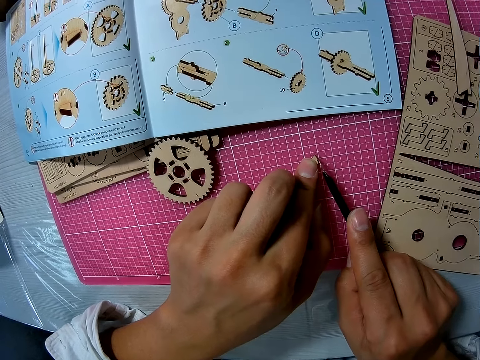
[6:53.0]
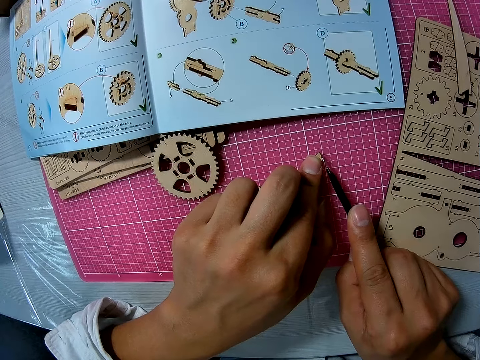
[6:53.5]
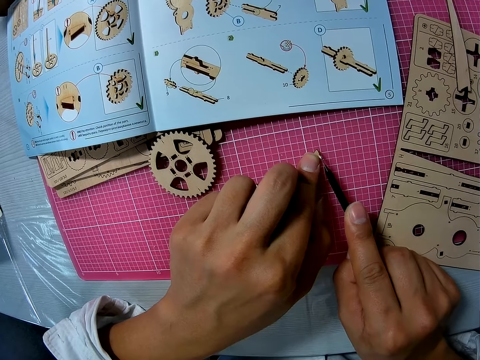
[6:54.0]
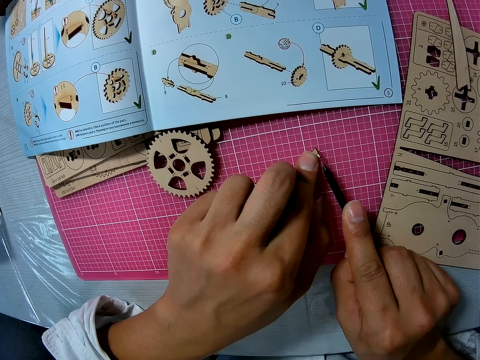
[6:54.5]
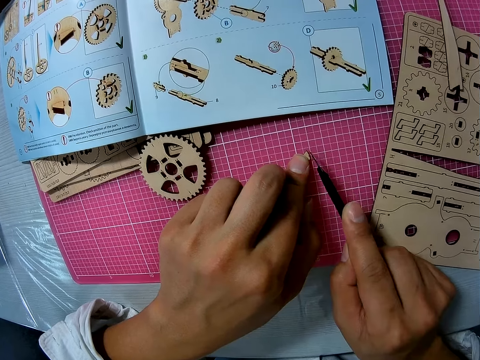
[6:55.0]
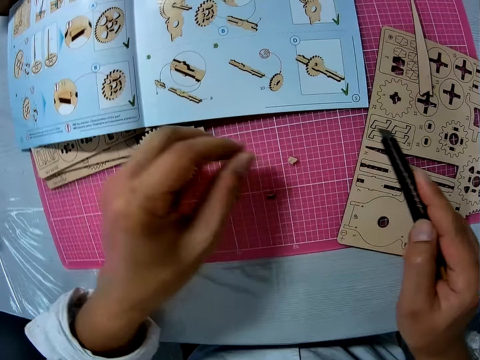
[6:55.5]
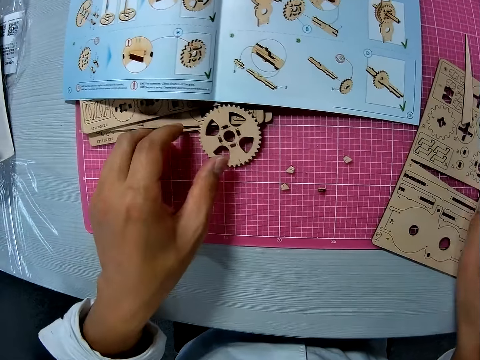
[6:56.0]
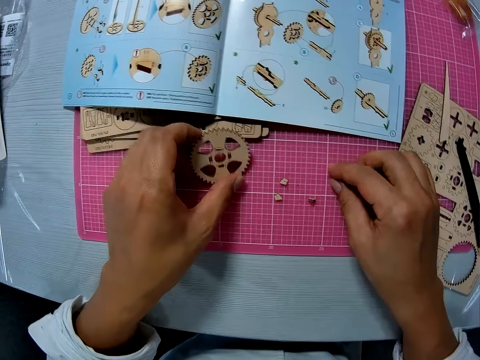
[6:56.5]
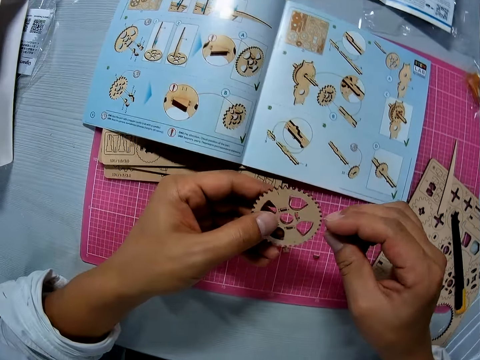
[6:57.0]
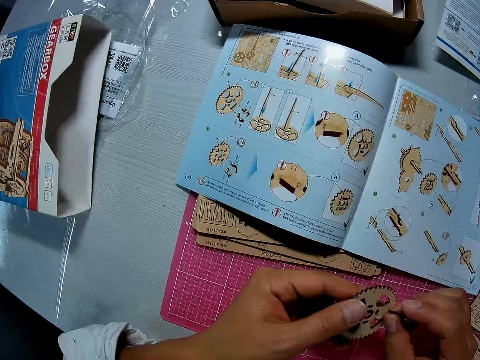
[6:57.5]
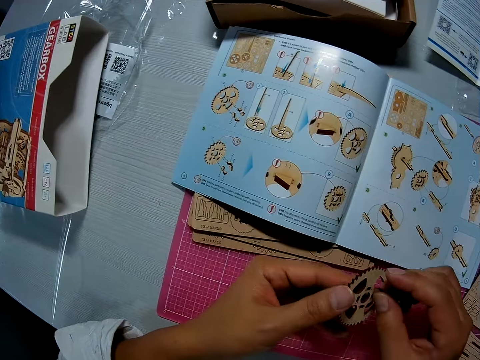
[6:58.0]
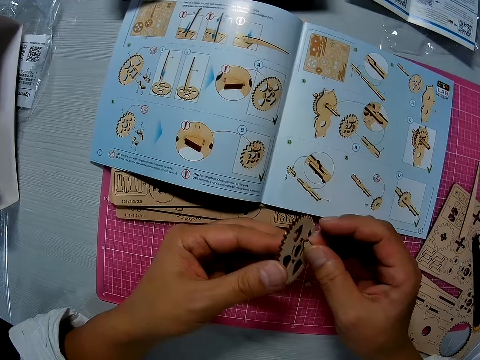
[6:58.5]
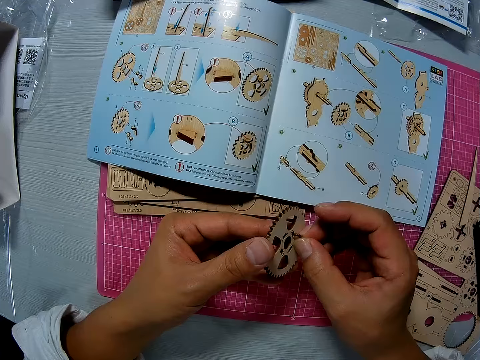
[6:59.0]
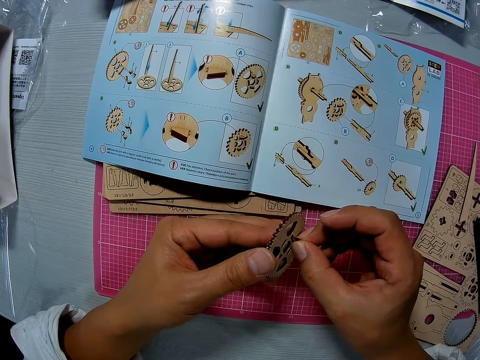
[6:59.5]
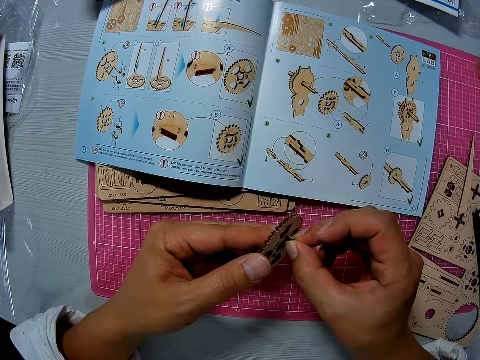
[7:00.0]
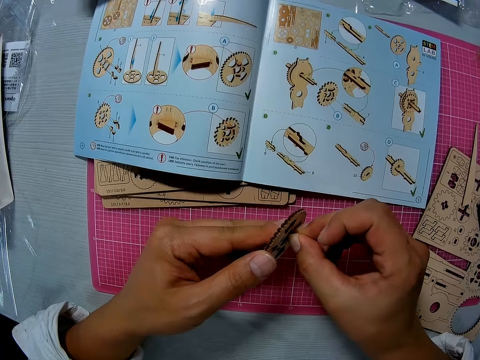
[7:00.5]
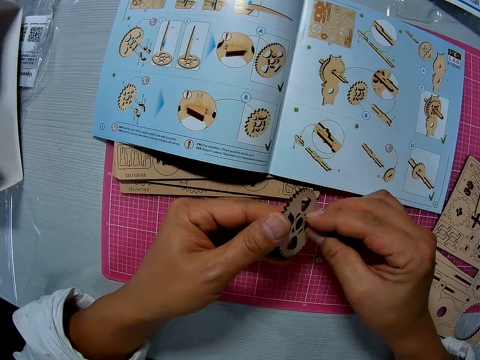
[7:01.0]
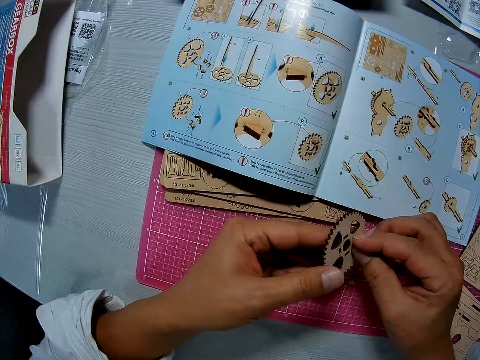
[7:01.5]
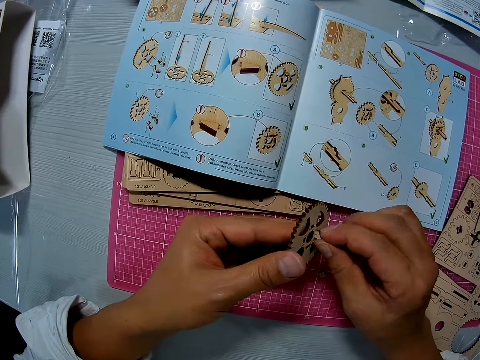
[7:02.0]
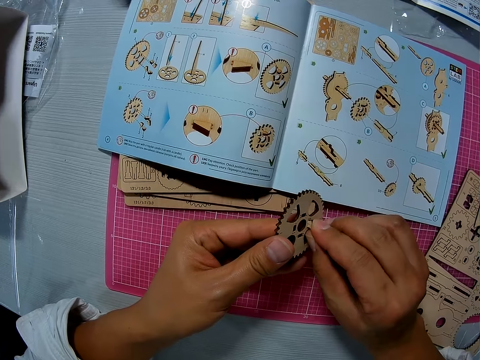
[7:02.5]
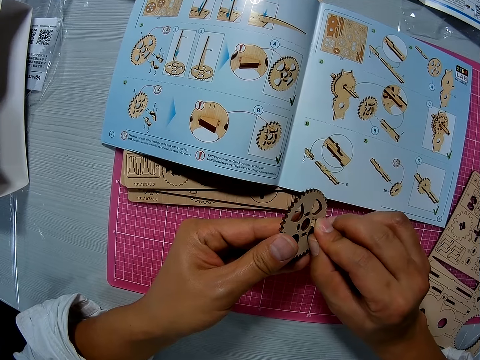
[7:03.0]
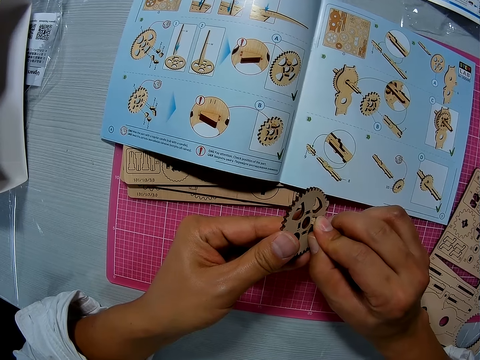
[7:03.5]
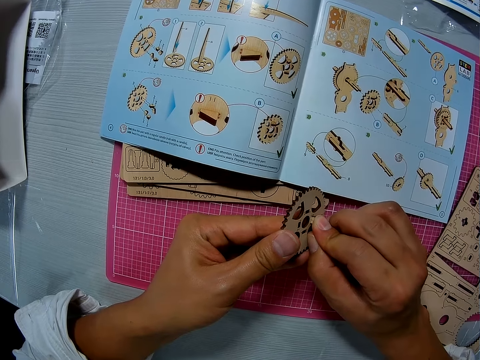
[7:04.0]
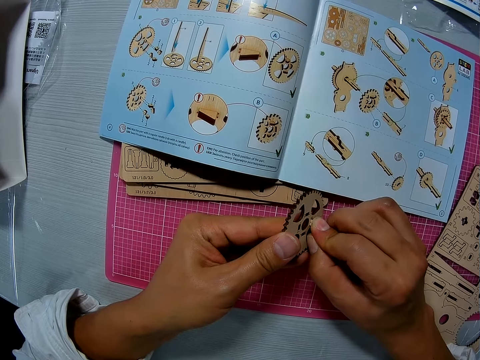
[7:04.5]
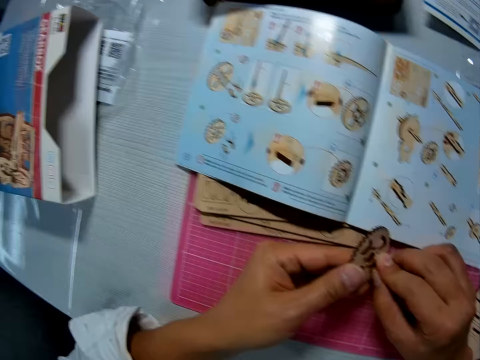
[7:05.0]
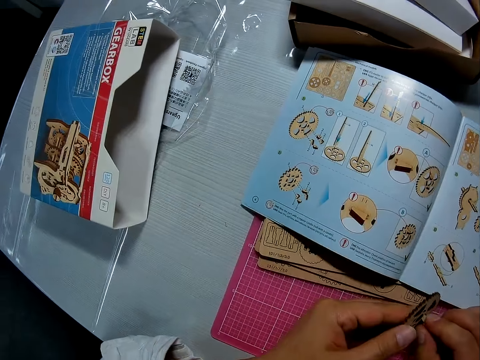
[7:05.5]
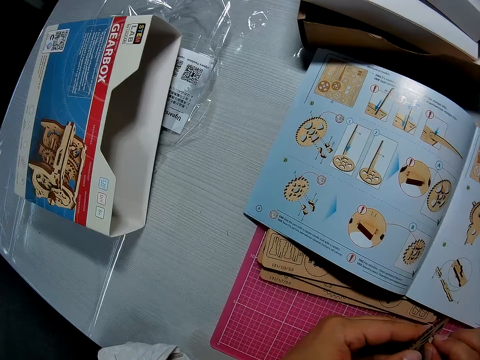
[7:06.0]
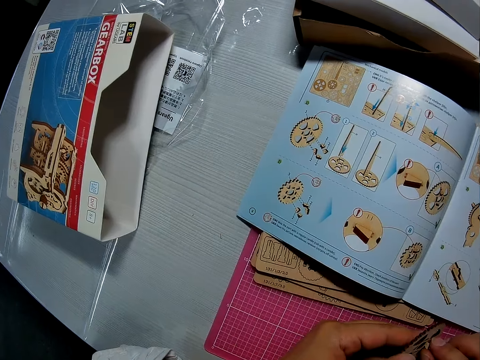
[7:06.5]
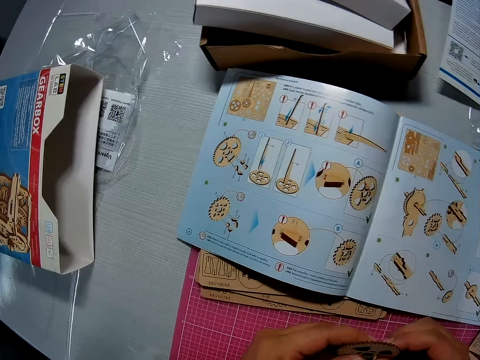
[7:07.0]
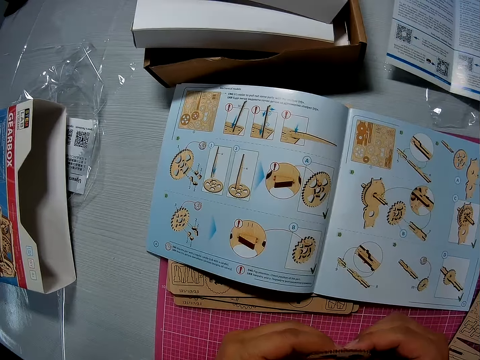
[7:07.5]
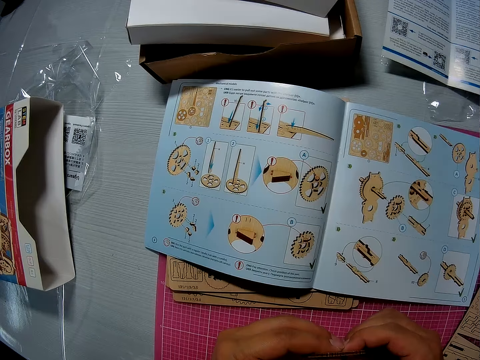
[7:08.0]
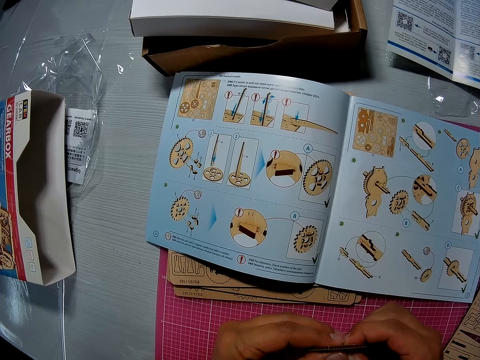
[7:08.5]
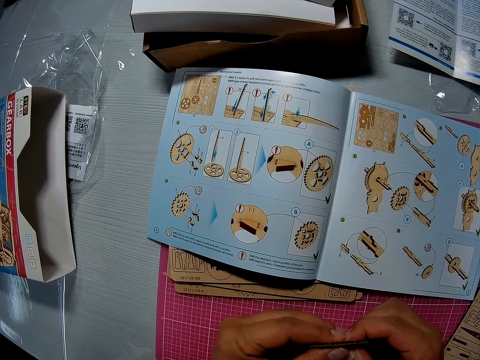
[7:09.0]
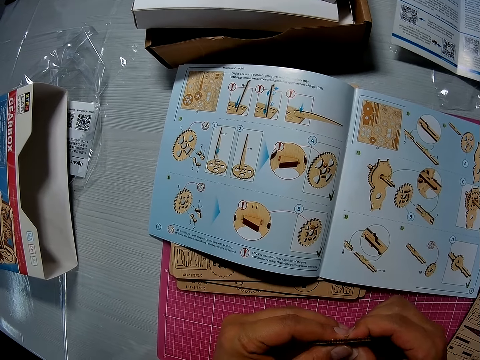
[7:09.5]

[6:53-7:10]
The camera wearer shapes the wooden piece. He lifts his hands. He puts down the utility knife. He holds the wood gear model. He picks up the wooden piece. He fits the wooden piece on the wood gear model. He looks at the book. He presses the wooden piece against the wood gear model.

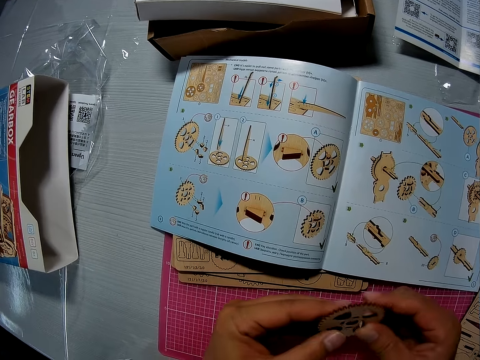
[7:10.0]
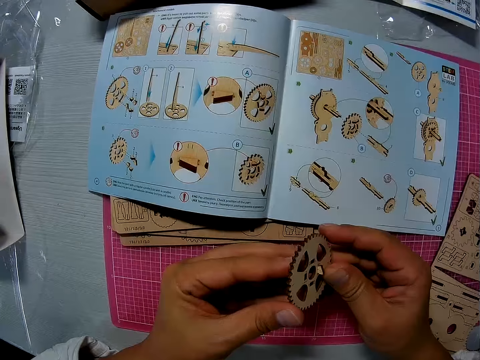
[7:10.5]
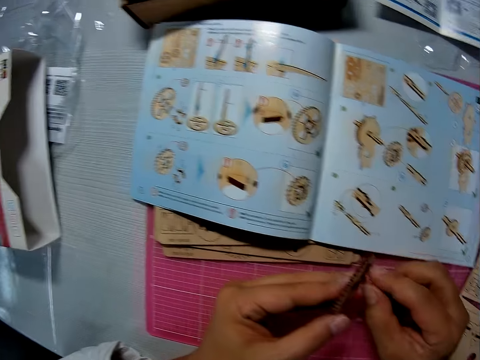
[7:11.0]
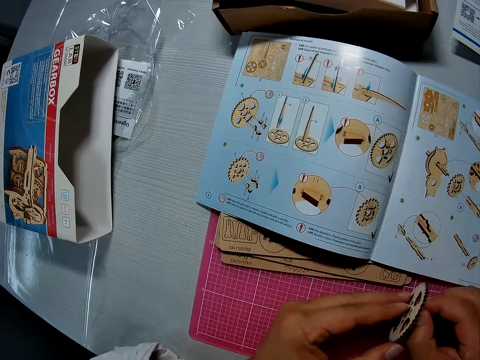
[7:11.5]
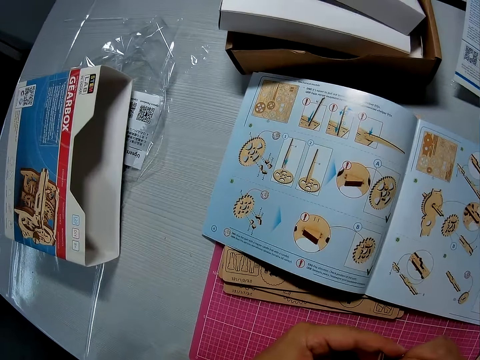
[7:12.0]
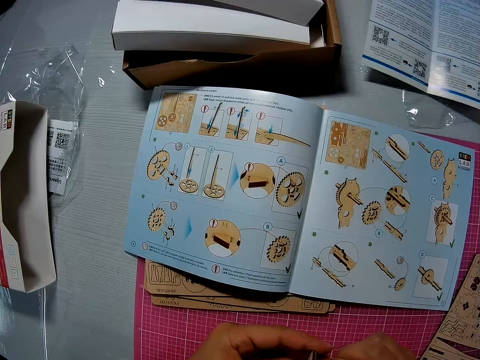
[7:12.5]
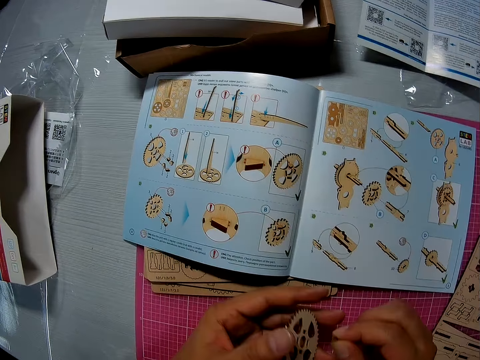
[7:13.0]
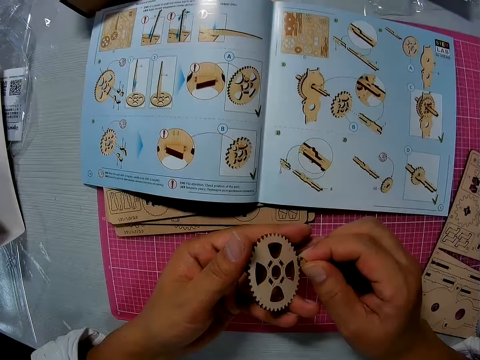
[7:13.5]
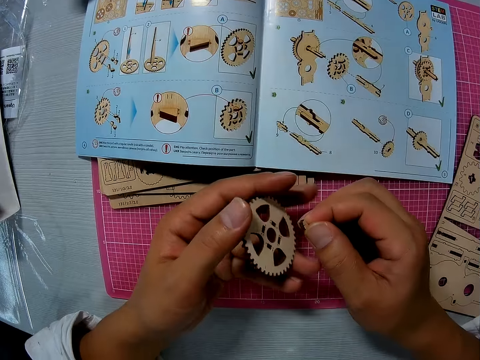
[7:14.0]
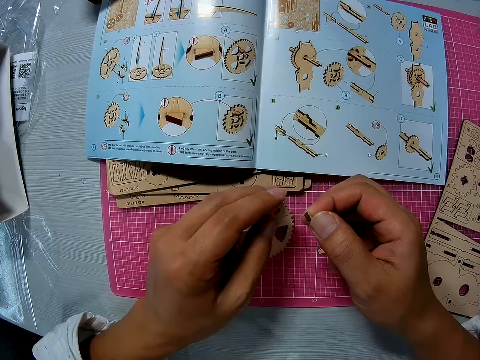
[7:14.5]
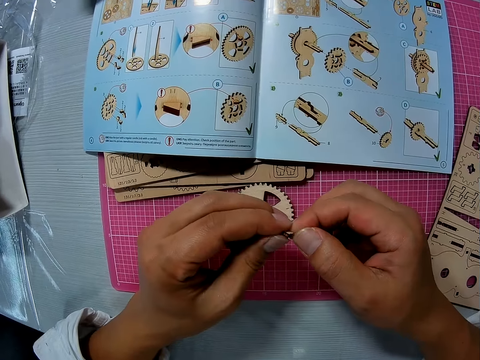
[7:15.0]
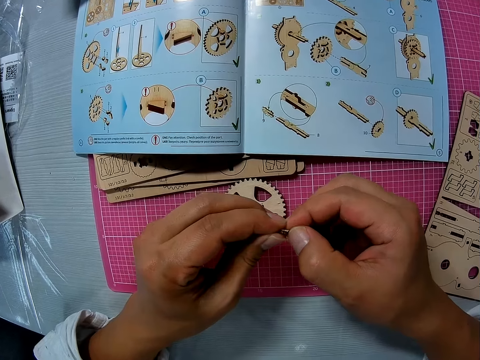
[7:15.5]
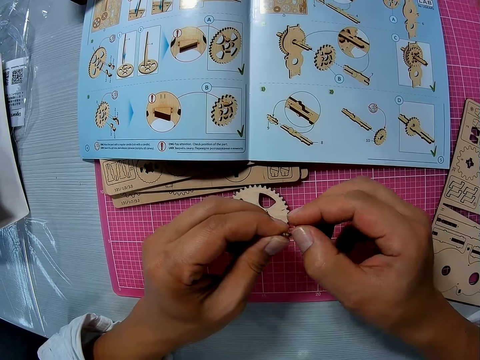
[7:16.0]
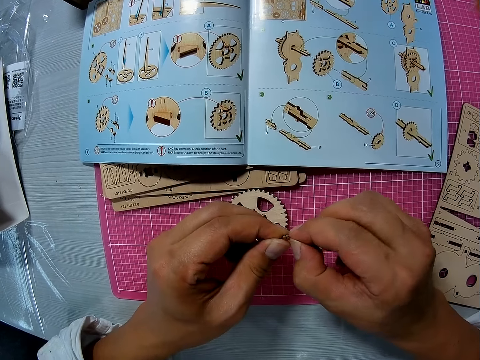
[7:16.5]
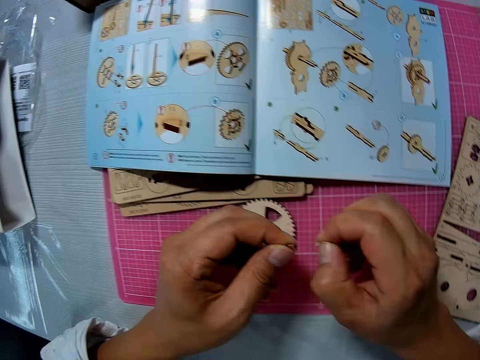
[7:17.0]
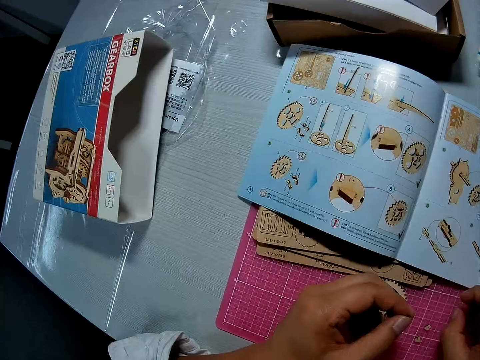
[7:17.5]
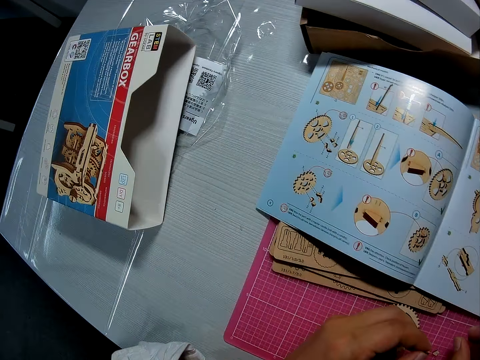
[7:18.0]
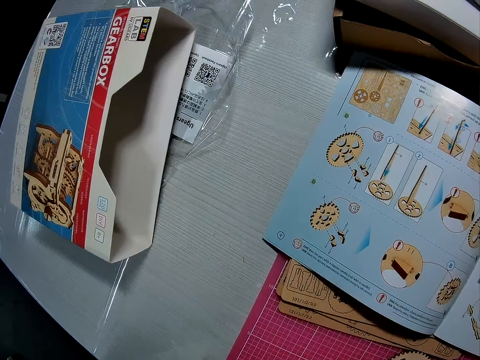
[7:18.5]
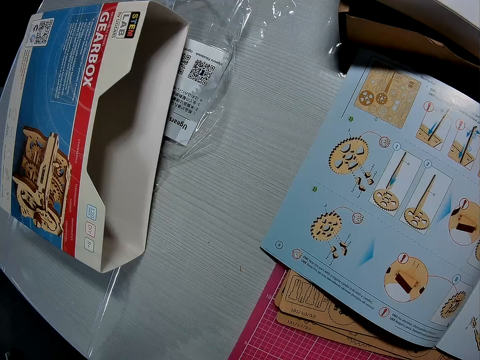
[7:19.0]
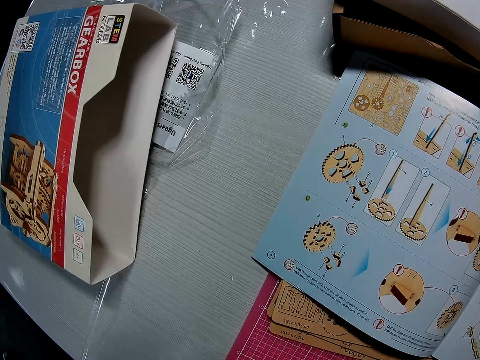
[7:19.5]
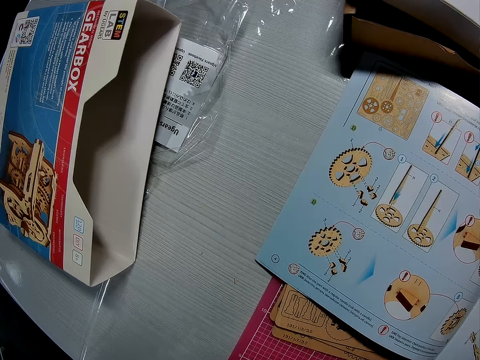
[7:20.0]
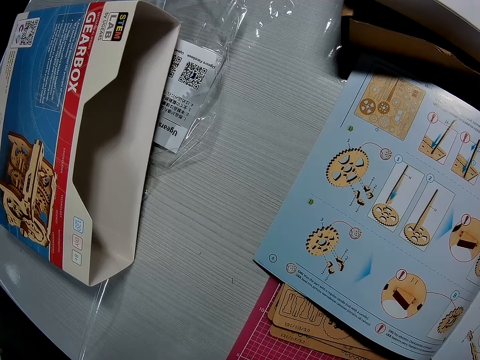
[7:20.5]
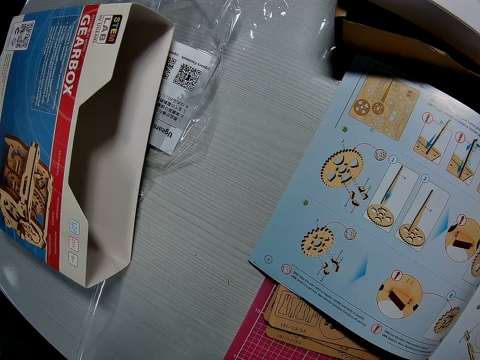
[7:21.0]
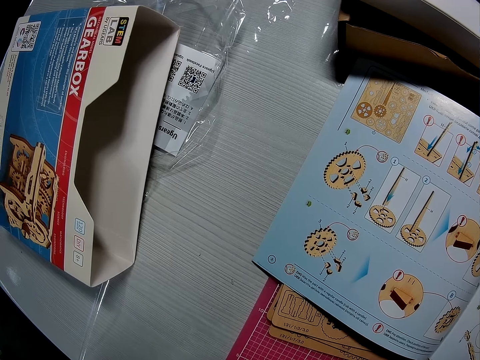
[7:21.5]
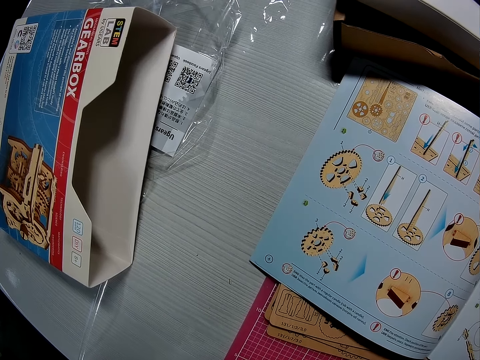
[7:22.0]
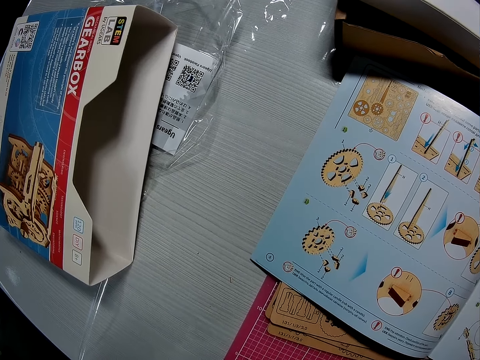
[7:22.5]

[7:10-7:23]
The camera wearer looks at the wood gear model. They look at the book. They hold the wood gear model. They hold the wooden piece. They put down the wood gear model. They hold the wooden piece with both hands. They look at the book.
